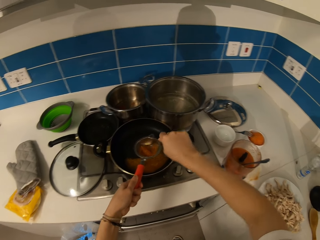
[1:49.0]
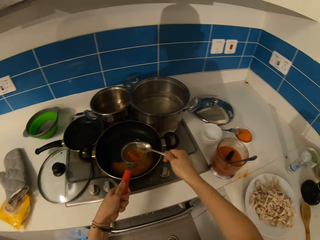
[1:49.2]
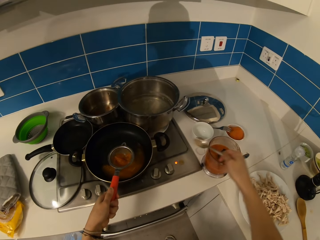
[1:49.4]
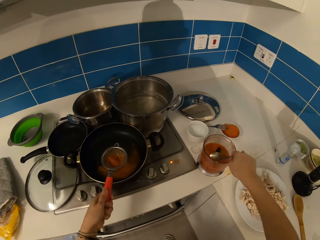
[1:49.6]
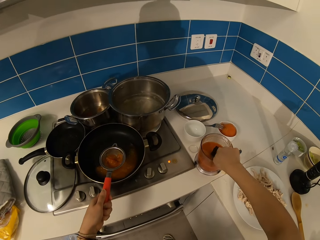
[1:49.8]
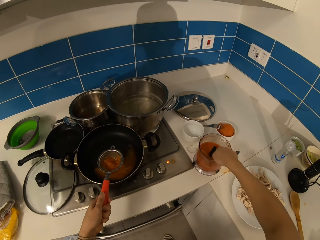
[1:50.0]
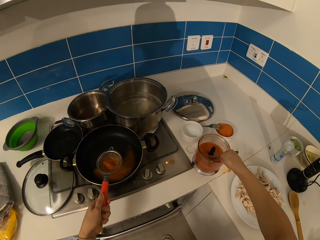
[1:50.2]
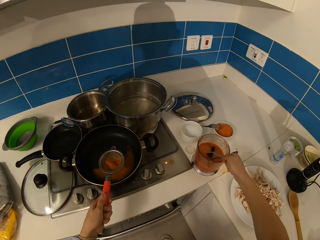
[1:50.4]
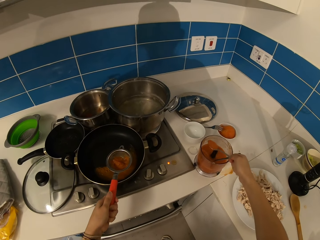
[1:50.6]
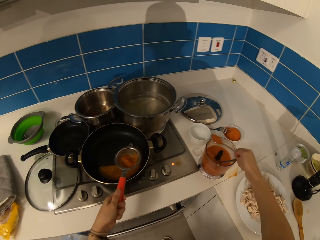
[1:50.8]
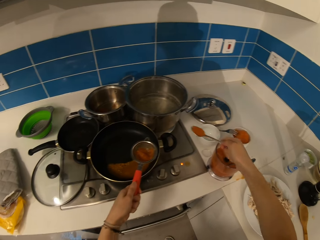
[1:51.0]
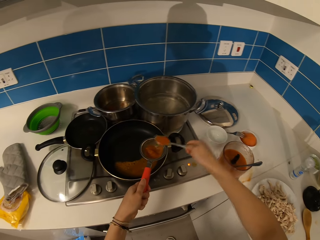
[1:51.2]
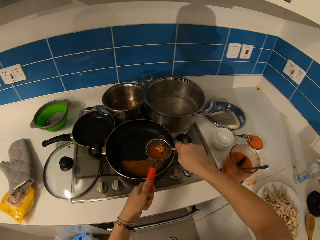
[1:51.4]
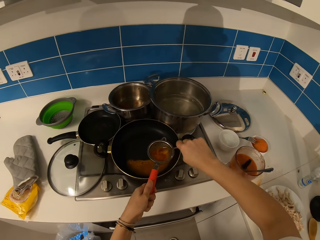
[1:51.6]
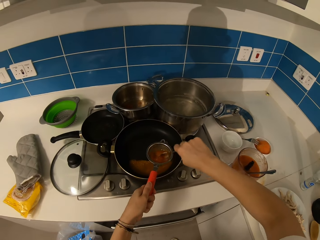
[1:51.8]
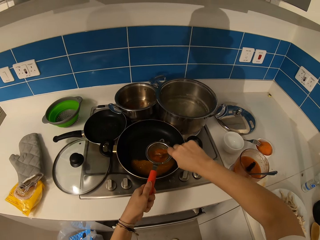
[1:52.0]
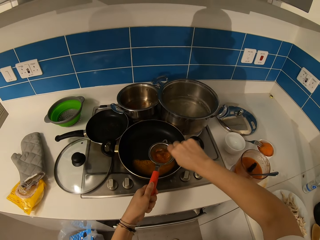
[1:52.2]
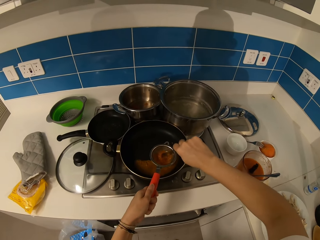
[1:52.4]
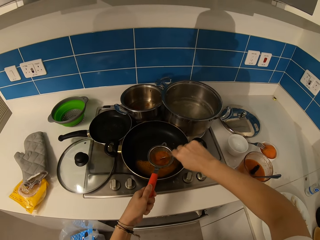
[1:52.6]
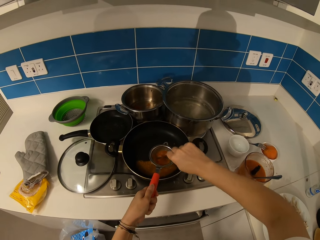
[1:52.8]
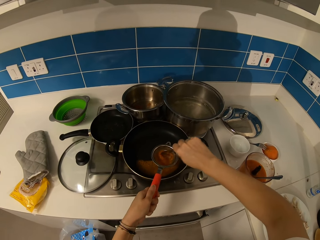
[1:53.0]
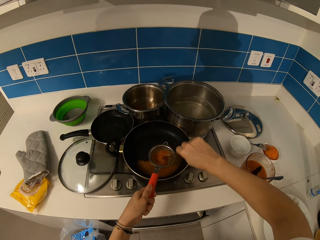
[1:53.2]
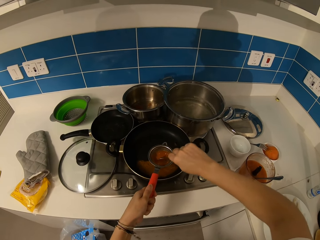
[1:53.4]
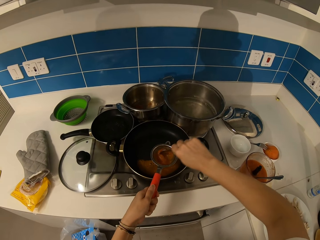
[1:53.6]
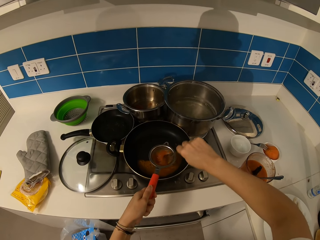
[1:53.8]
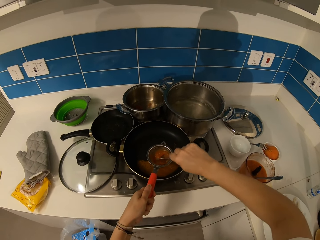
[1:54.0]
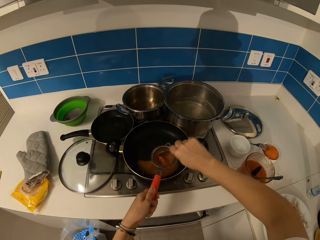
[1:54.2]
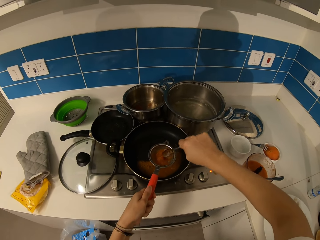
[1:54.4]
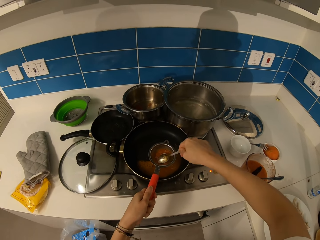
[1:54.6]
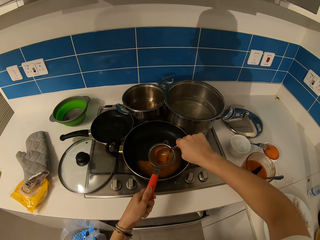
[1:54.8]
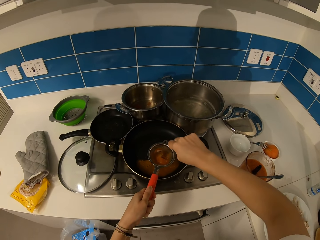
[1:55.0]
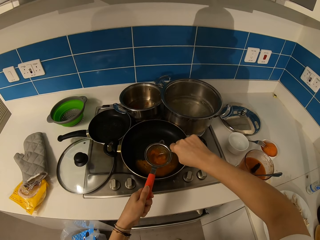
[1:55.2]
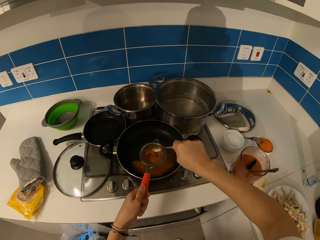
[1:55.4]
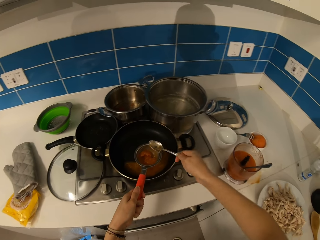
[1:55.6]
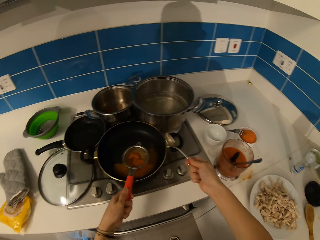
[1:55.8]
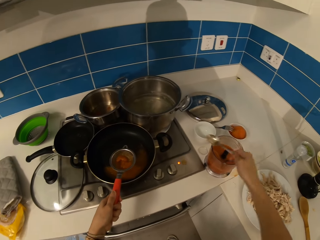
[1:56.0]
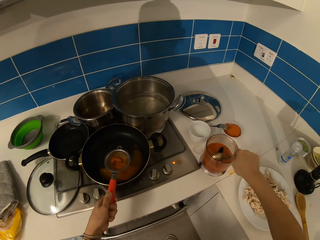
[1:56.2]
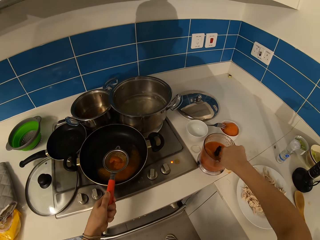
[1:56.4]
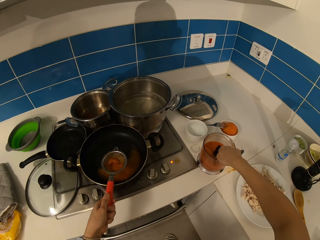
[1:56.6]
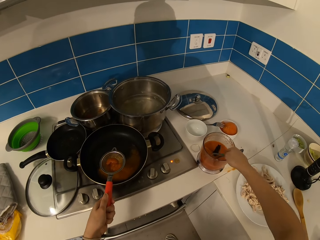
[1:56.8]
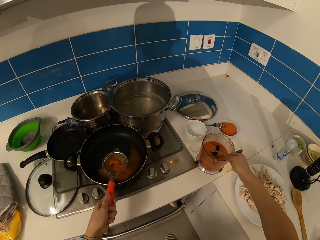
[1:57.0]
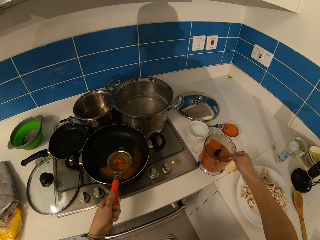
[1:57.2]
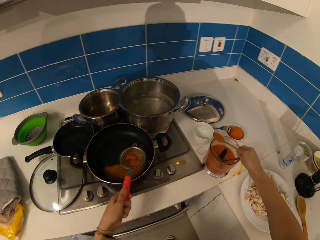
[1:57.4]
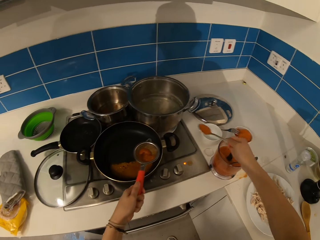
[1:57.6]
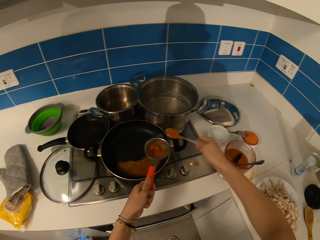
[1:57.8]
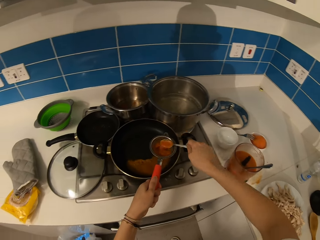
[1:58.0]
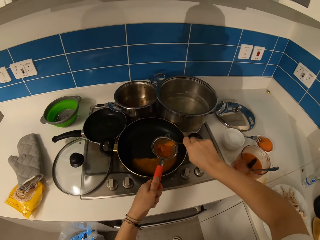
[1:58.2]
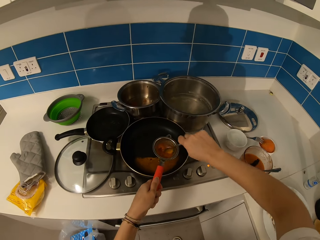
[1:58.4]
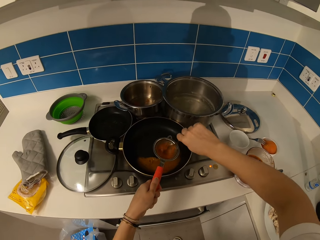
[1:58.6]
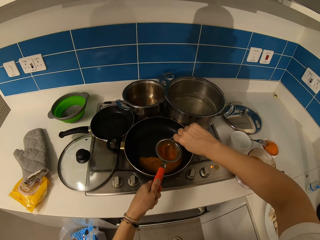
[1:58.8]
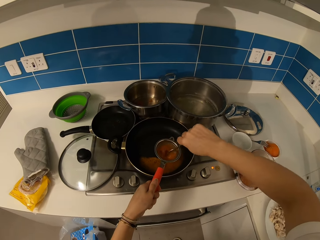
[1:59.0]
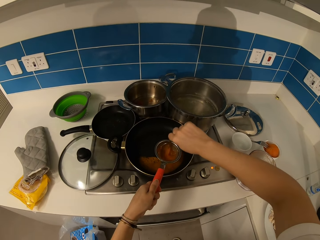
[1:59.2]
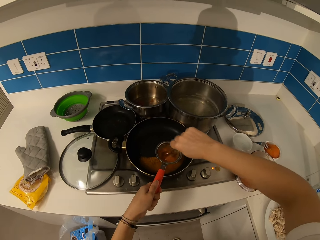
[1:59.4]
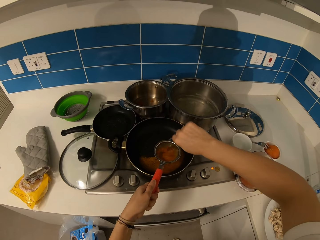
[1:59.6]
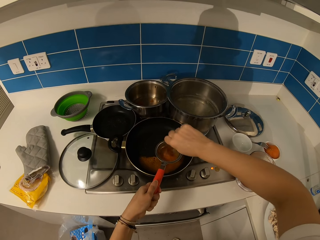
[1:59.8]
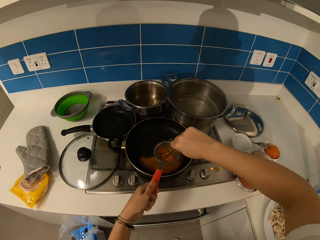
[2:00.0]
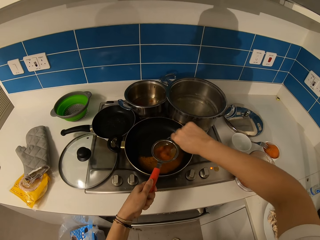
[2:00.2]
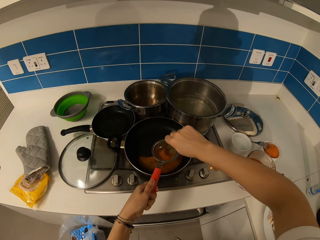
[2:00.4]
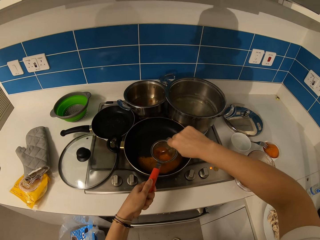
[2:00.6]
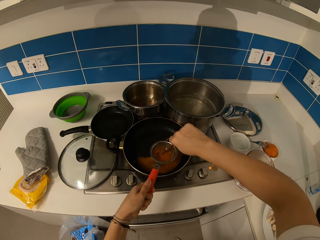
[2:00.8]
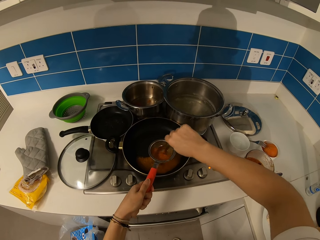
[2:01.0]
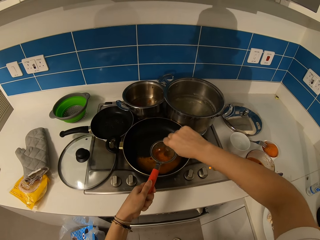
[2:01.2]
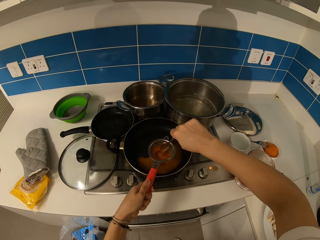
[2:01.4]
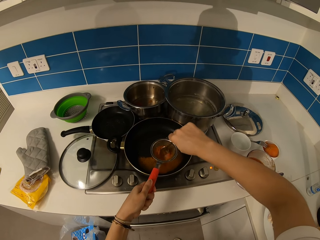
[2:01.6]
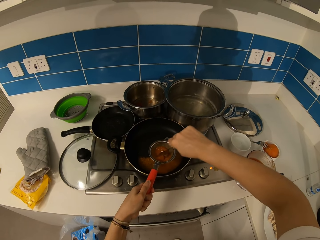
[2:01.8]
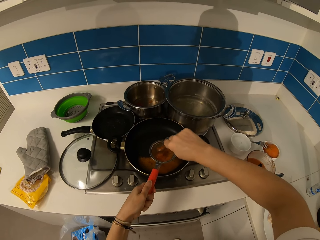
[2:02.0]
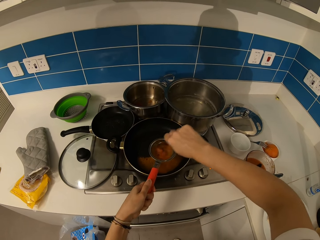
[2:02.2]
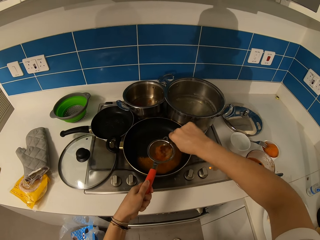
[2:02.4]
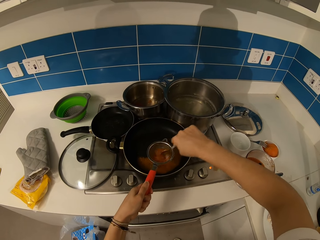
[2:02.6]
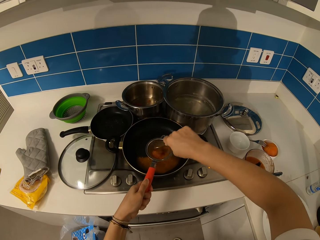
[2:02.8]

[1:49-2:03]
The camera wearer puts the tomato paste in a sieve. They sieve the tomato paste. They put the tomato paste in the sieve. They sieve the tomato paste.

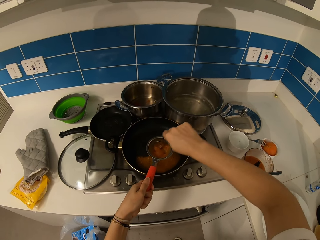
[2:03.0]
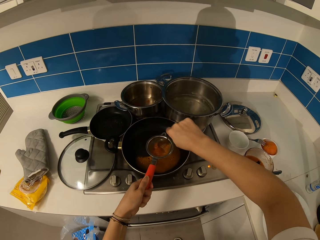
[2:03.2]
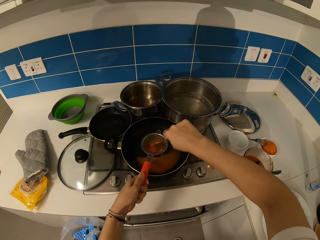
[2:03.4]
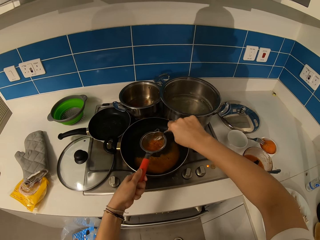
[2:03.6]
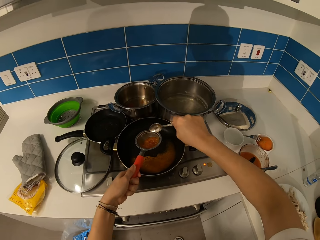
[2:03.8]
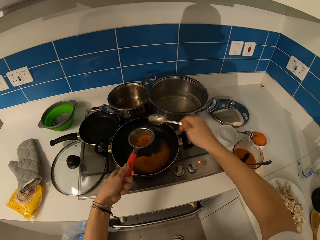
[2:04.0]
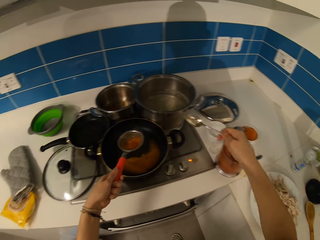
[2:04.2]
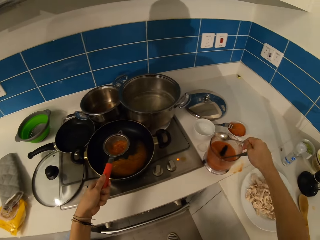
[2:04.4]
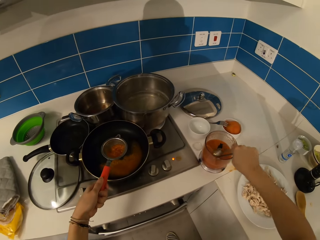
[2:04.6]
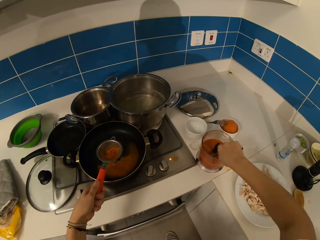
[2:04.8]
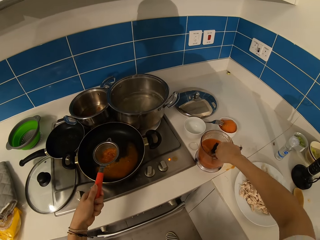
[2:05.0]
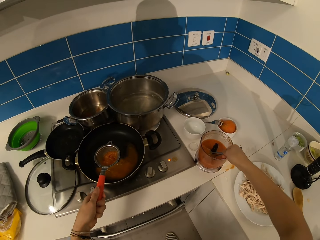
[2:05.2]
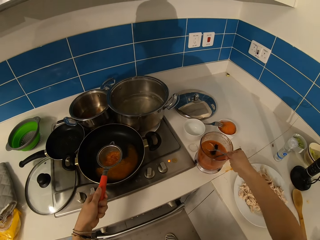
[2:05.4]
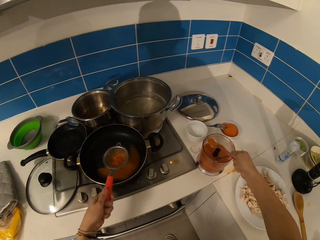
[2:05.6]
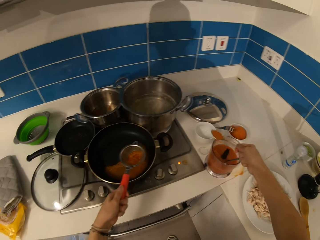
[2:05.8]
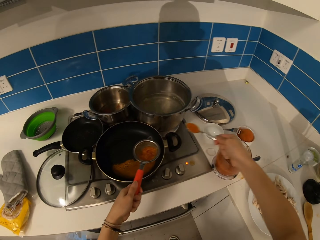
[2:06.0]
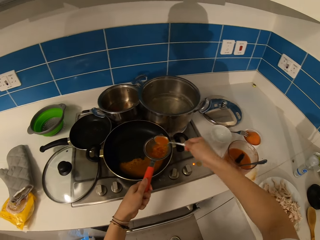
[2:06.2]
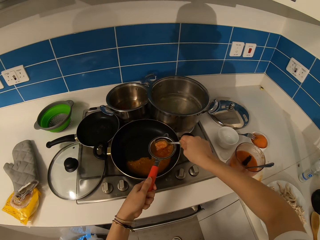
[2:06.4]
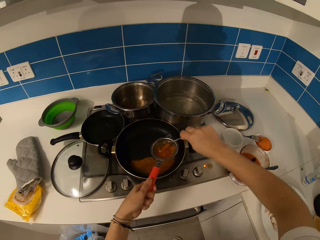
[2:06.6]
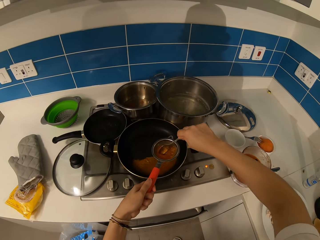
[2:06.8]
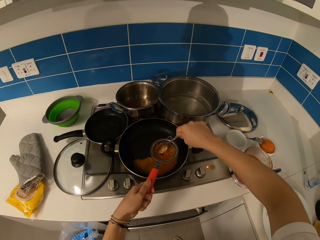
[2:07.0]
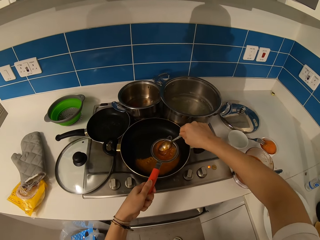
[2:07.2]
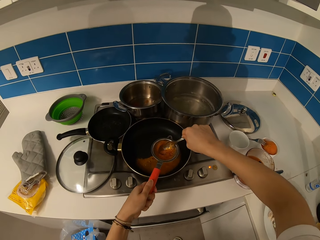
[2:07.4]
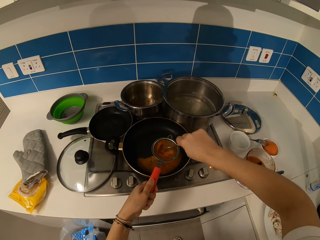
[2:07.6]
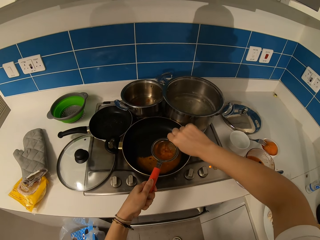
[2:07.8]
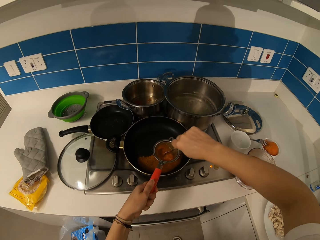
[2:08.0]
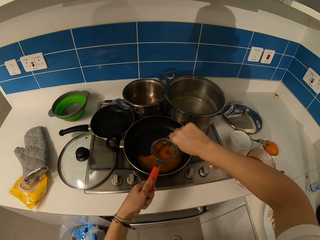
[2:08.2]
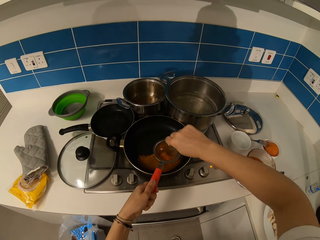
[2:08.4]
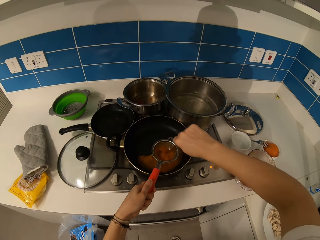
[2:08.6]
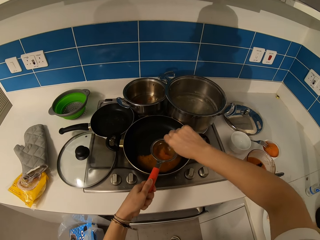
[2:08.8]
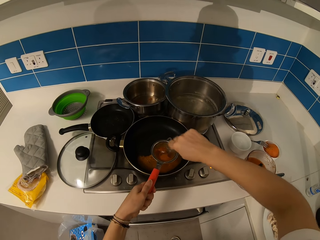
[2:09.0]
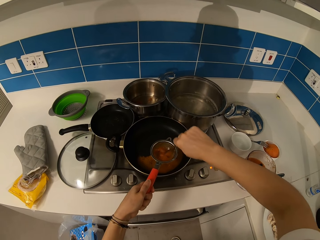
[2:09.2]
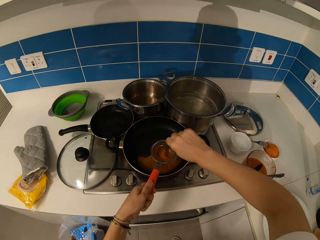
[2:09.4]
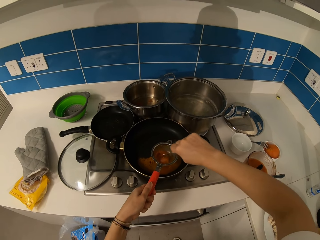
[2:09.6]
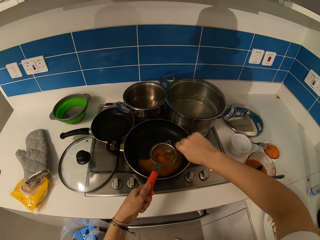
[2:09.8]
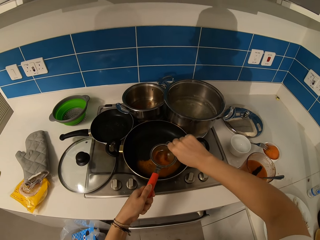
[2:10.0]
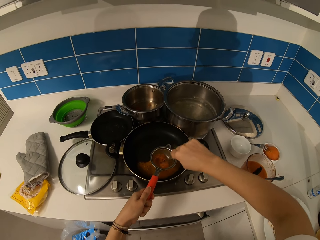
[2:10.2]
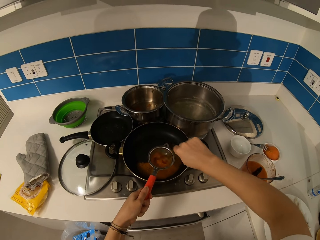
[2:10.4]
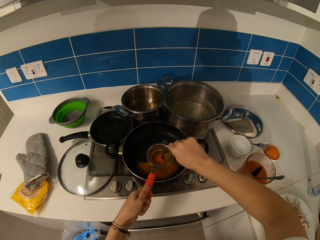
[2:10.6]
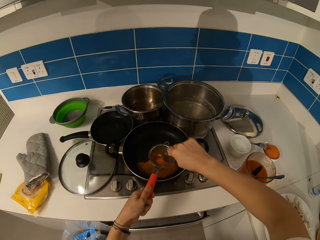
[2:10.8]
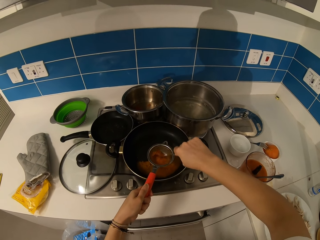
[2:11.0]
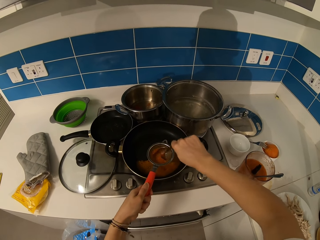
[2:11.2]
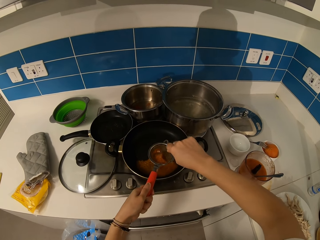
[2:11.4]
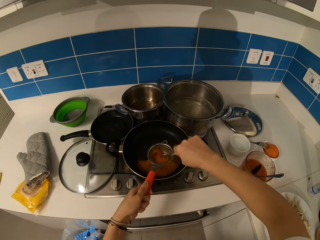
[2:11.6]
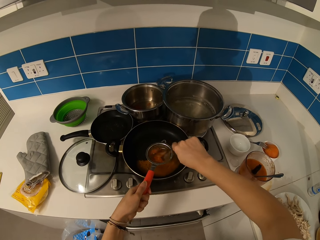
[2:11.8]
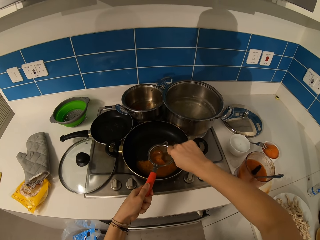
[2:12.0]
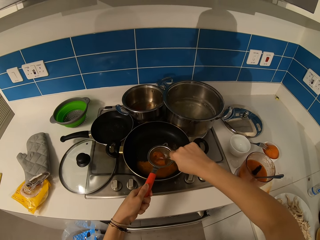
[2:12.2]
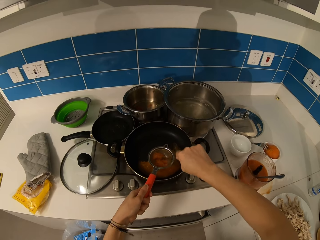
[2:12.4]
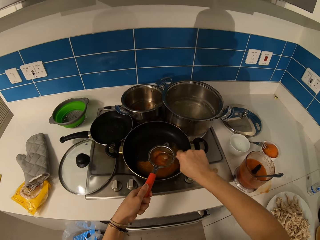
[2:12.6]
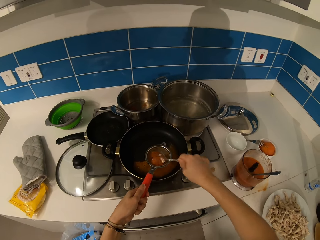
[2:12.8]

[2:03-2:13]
The camera wearer puts the tomato paste in a sieve. They sieve the tomato paste.
